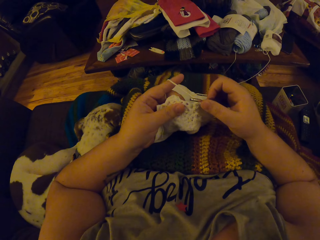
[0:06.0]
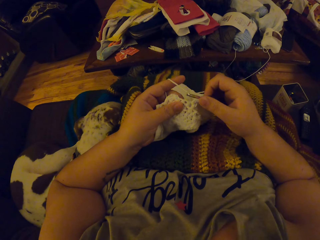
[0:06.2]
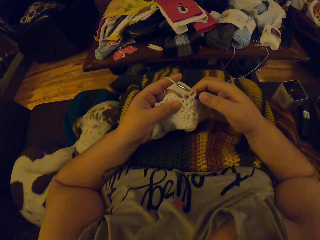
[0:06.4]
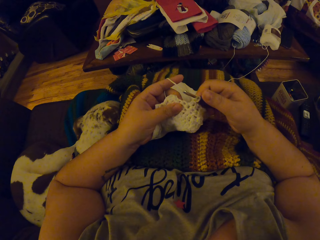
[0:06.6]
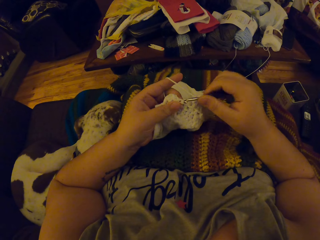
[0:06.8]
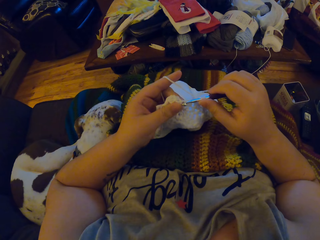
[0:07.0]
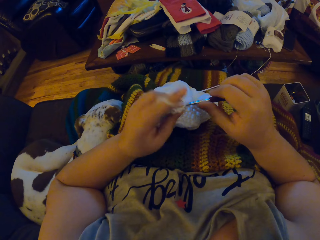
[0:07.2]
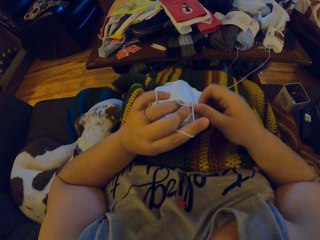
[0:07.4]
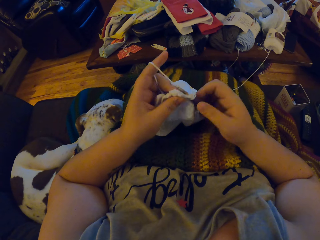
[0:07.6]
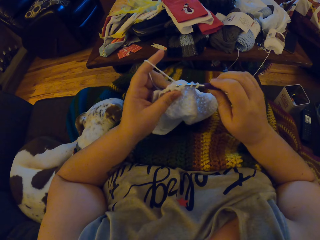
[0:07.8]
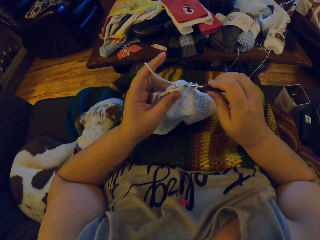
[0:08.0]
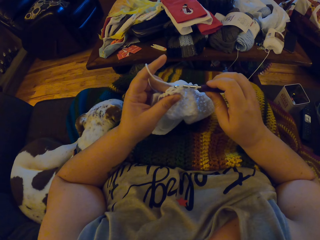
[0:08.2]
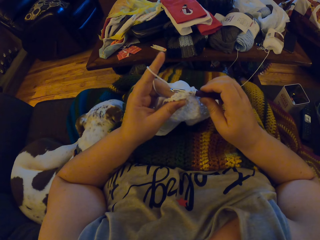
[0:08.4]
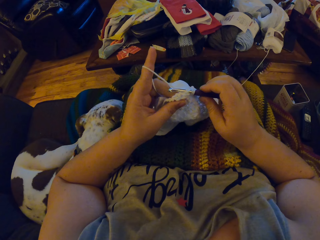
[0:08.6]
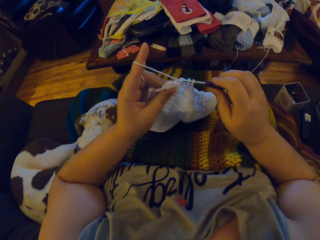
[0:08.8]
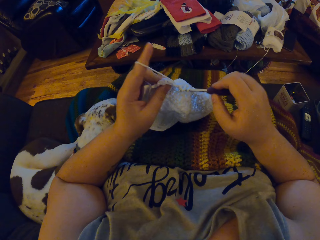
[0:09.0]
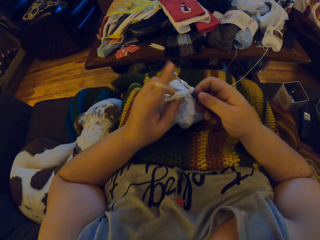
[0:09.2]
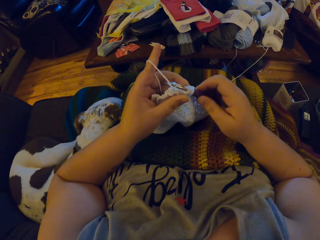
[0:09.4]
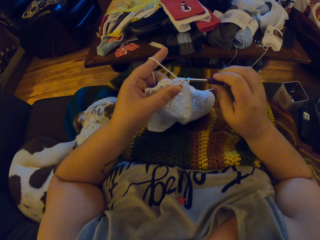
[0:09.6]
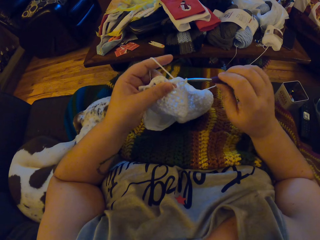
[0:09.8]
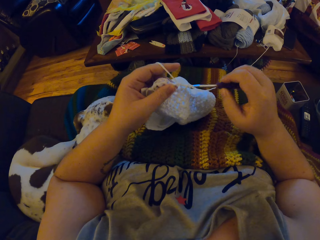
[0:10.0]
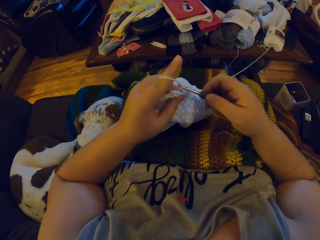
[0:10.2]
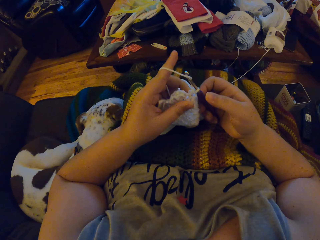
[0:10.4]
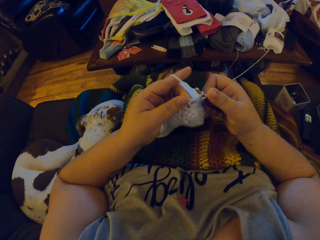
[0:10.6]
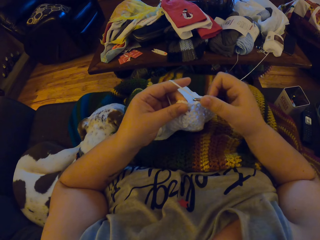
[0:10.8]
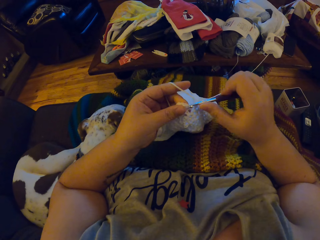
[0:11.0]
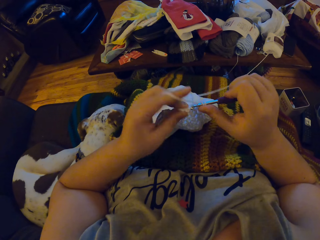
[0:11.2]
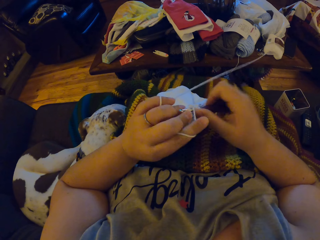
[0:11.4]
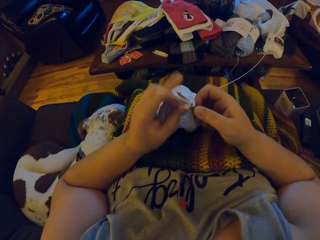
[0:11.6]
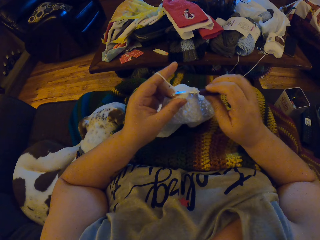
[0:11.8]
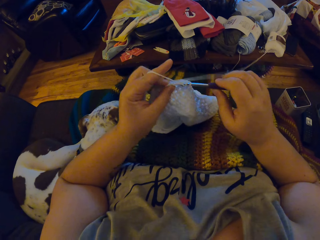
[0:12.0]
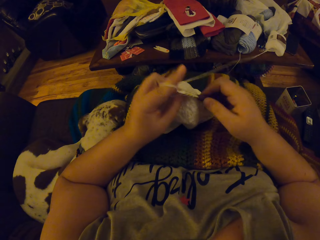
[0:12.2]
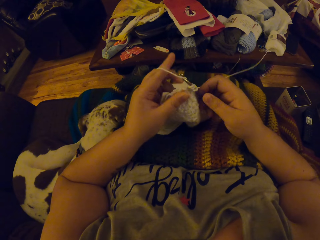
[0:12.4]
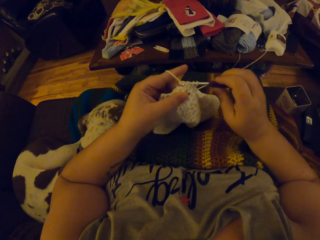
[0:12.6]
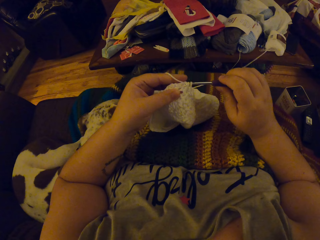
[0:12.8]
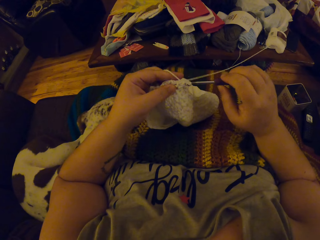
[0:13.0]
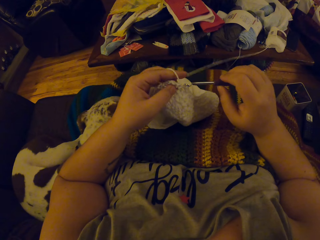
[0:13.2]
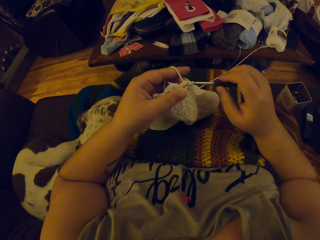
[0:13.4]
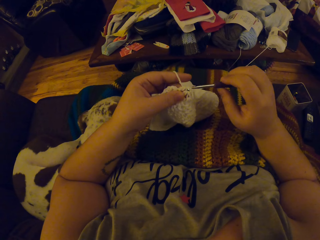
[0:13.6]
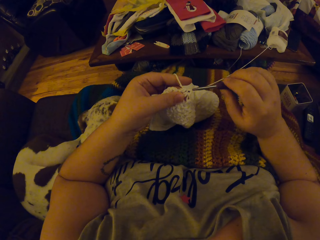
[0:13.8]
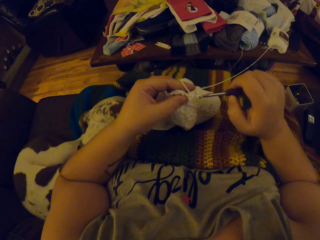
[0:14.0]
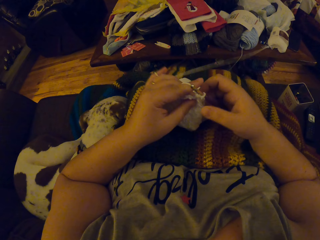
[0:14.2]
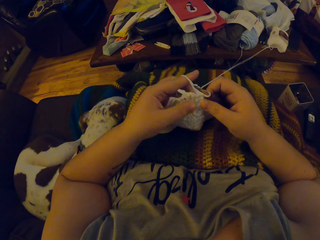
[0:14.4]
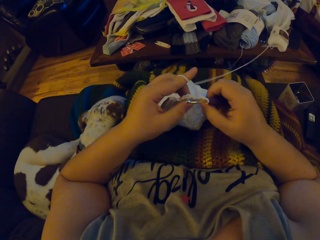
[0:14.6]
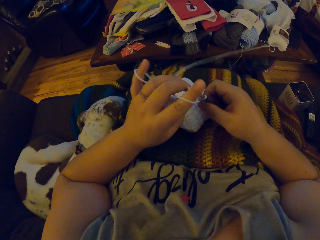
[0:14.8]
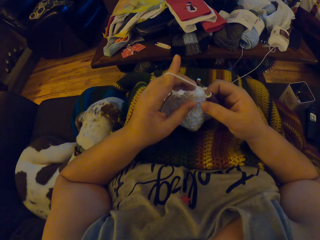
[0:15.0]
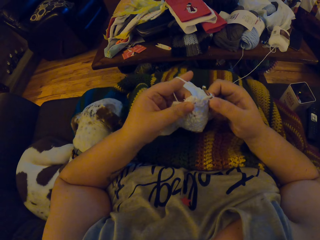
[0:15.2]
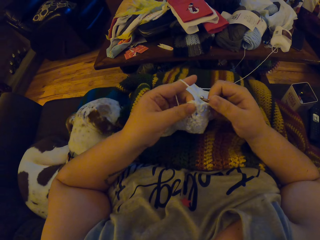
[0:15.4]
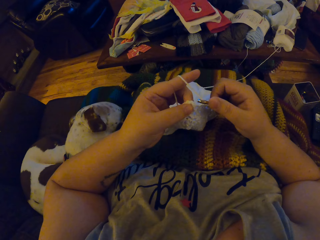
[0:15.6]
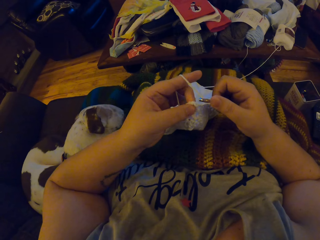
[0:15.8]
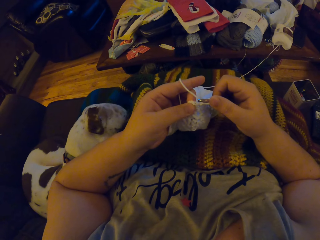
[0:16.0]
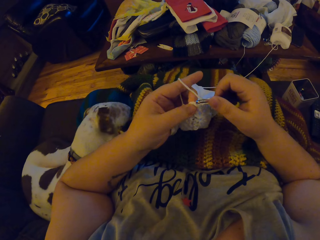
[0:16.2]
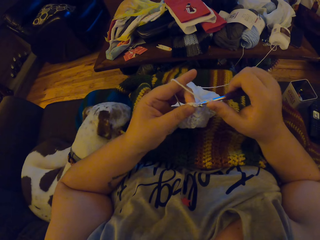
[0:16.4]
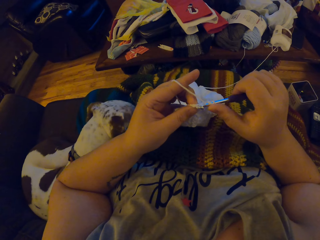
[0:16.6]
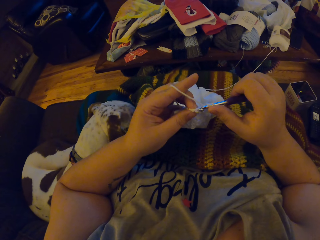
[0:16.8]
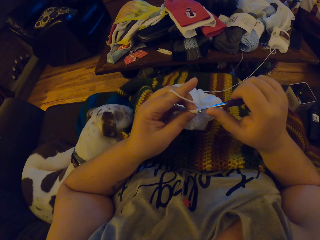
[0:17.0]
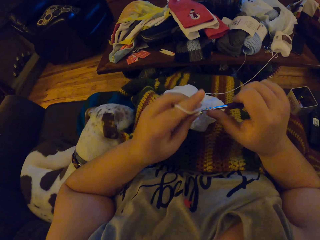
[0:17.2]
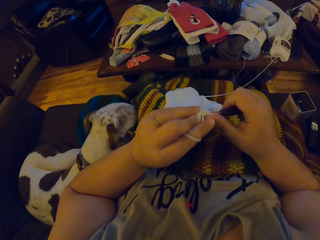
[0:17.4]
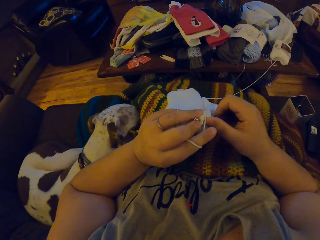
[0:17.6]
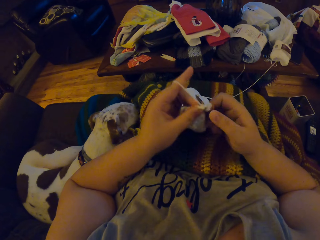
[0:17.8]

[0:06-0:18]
The camera wearer crochets the strip of yarn into a cloth with the crochet hook and her left hand.

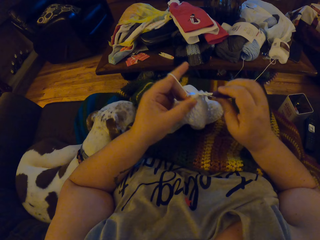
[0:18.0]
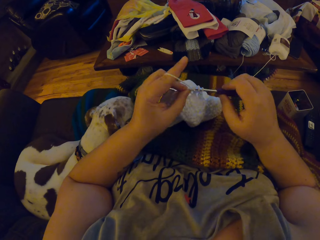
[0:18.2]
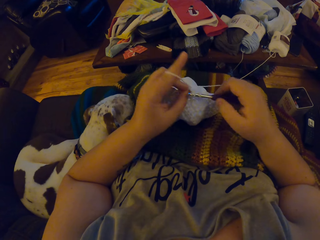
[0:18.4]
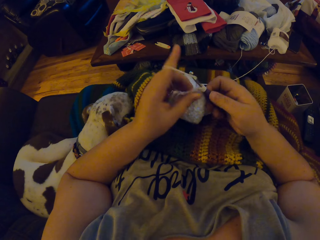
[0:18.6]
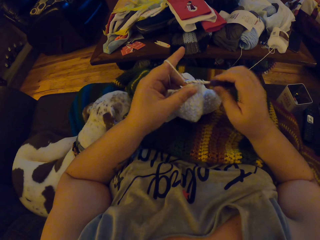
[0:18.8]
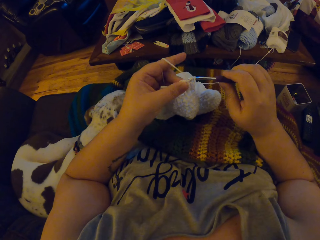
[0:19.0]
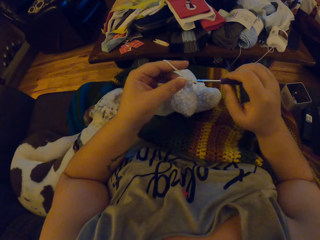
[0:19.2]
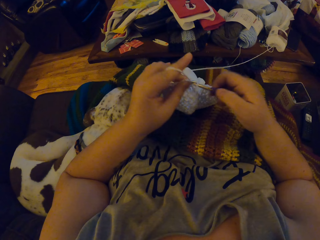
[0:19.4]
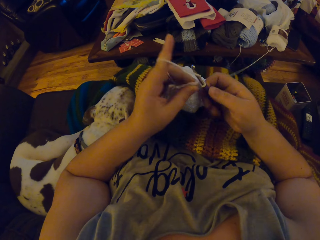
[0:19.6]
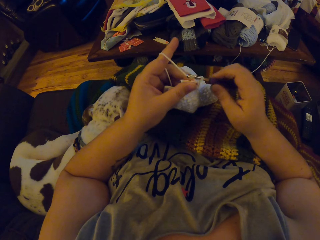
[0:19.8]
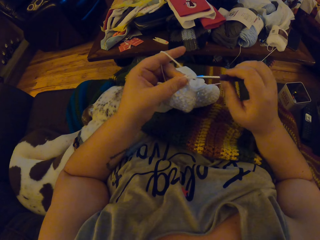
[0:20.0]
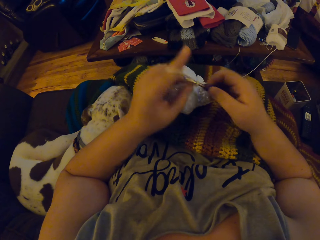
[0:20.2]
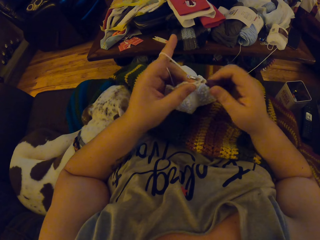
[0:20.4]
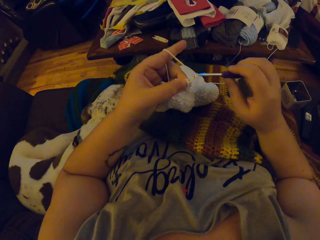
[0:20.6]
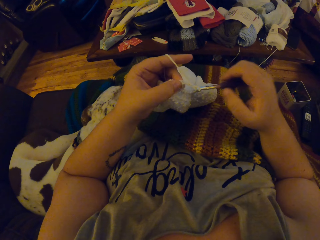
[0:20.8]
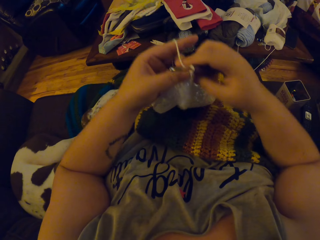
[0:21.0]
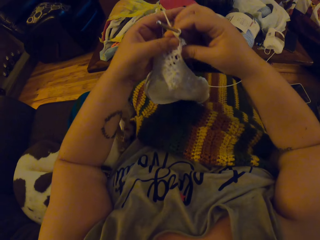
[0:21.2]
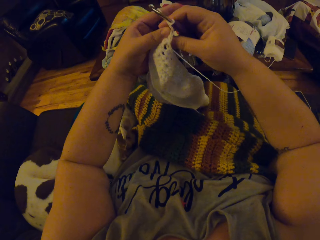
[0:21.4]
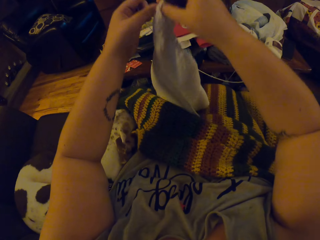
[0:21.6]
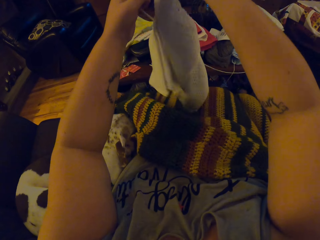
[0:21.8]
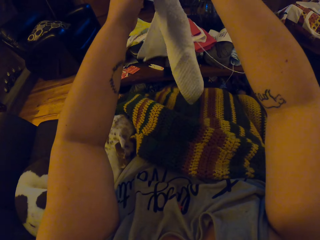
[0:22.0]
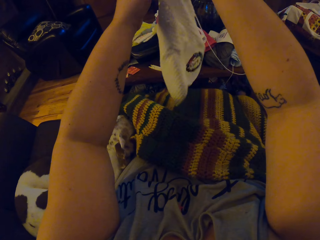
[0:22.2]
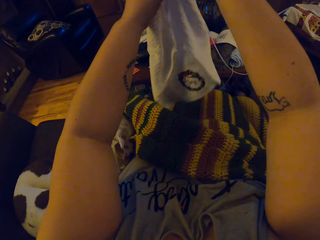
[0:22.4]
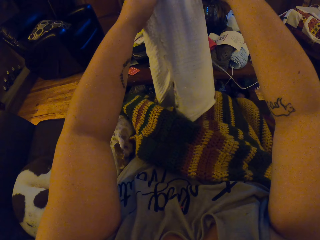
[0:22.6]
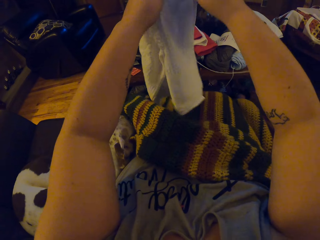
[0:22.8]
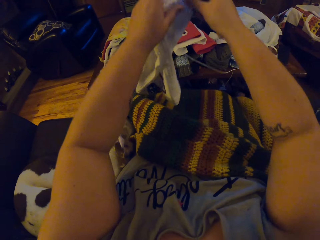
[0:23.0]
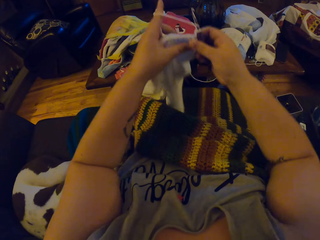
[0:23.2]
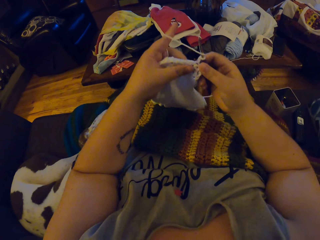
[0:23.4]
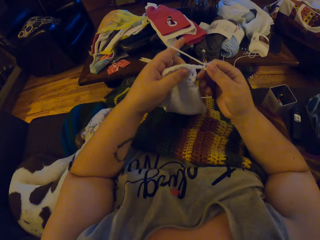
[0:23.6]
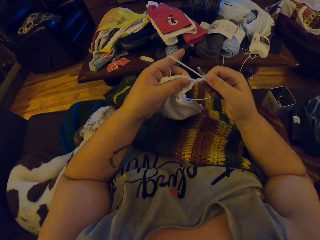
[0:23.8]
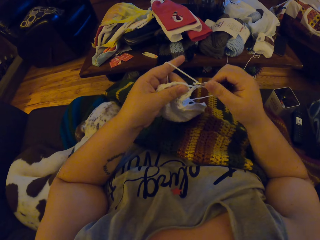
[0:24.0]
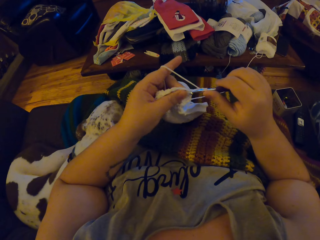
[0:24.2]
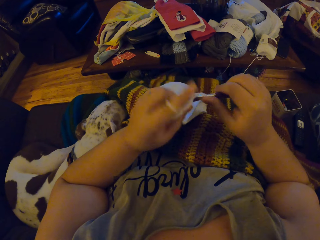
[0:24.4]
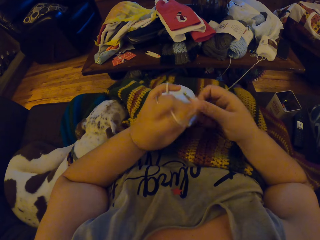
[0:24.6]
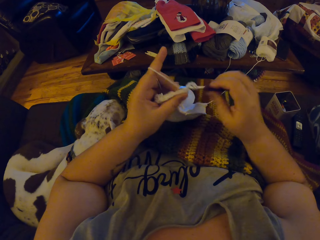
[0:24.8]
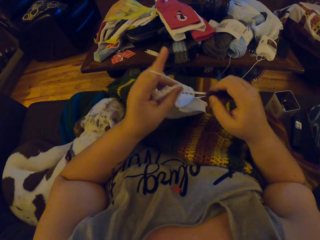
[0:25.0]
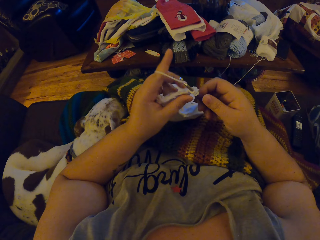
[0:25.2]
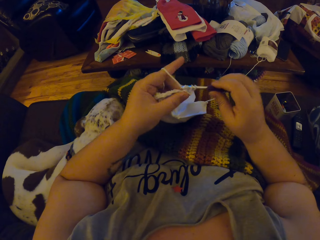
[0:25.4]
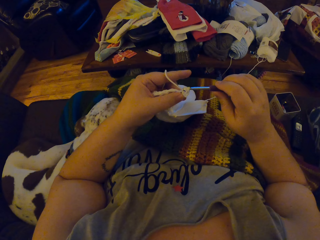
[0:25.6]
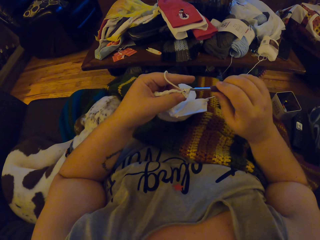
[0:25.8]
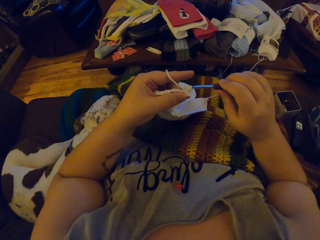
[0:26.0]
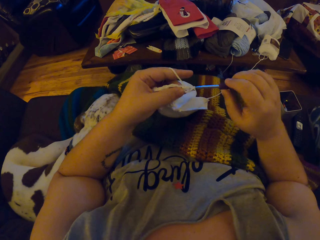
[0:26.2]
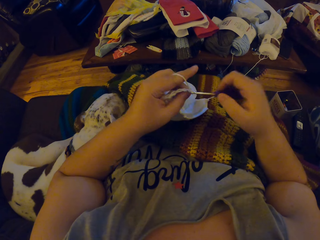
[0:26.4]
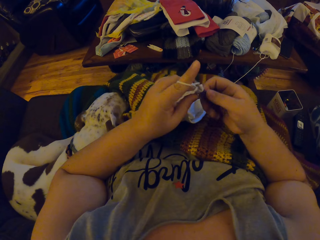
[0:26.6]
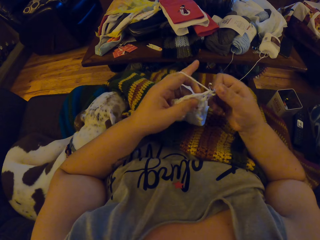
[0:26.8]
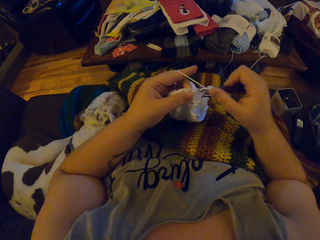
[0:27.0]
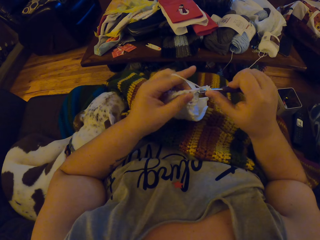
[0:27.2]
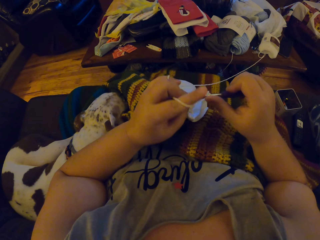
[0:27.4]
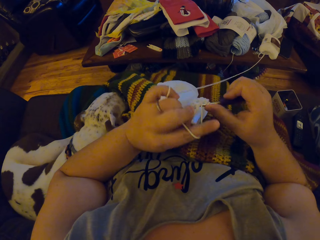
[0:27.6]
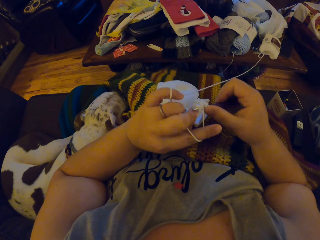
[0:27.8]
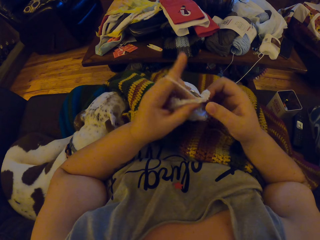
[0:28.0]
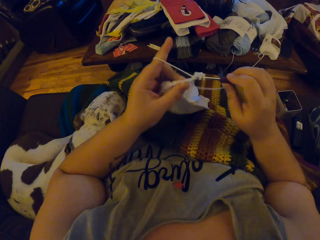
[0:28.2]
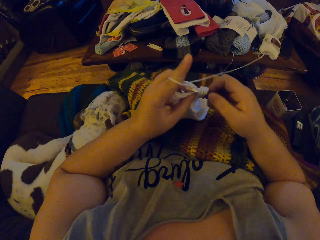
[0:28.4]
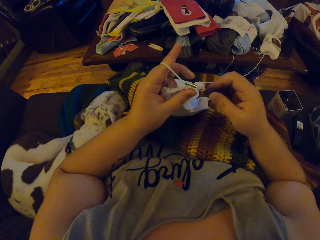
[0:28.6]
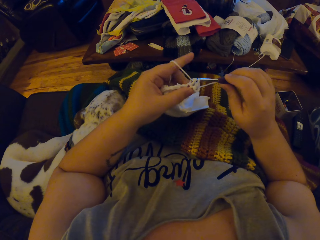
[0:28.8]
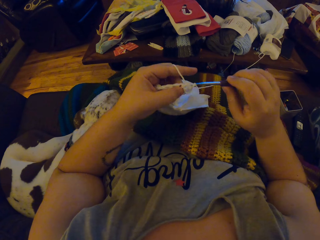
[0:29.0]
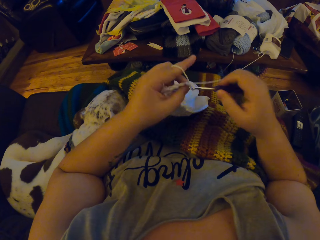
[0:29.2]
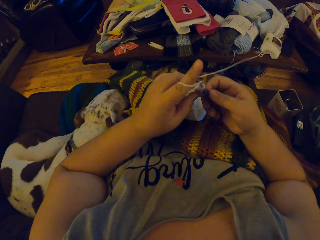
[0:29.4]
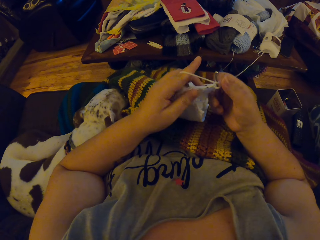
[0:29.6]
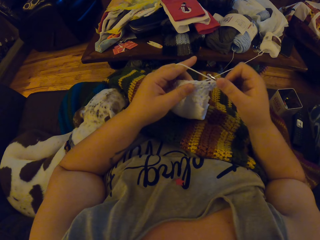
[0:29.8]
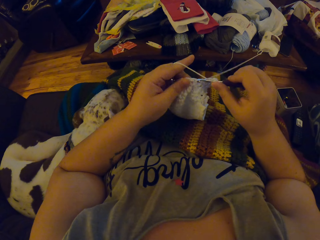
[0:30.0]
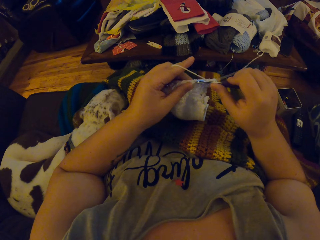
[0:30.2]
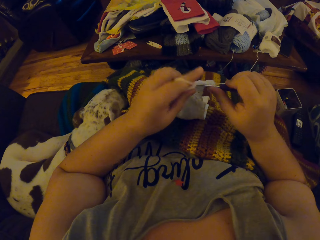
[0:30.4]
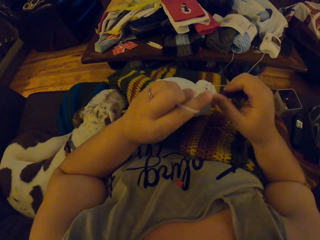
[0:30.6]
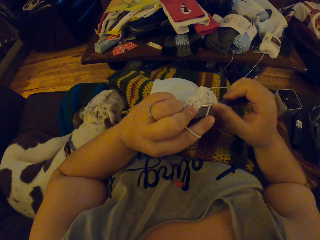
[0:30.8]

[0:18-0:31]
The camera wearer adjusts the white crochet cloth on her body. She crochets the strip of yarn into a cloth with the crochet hook and her left hand.
